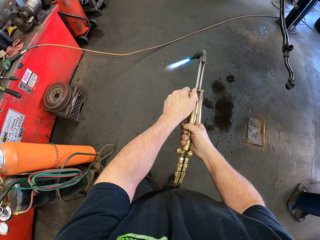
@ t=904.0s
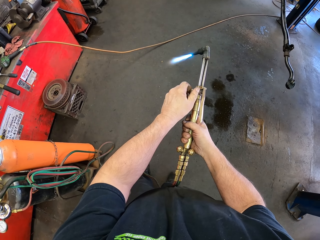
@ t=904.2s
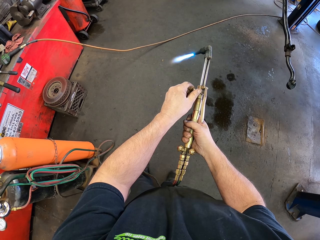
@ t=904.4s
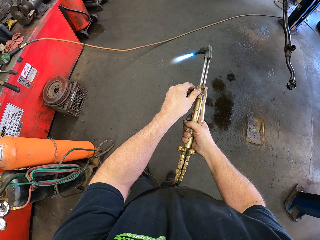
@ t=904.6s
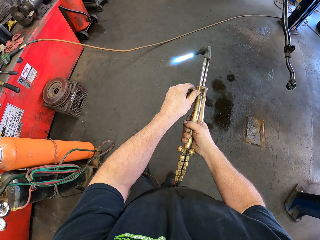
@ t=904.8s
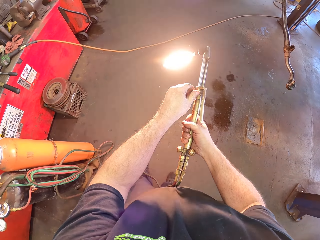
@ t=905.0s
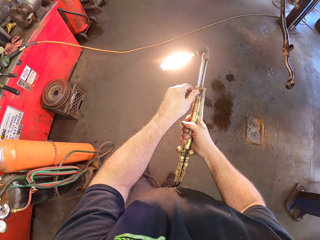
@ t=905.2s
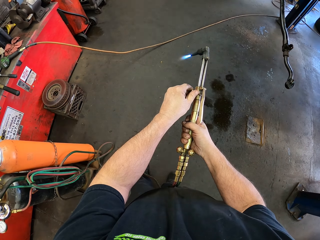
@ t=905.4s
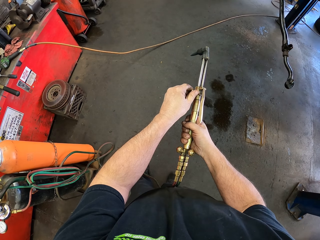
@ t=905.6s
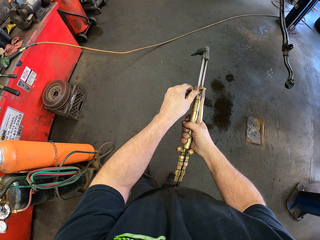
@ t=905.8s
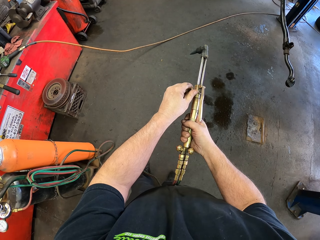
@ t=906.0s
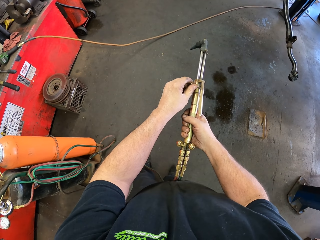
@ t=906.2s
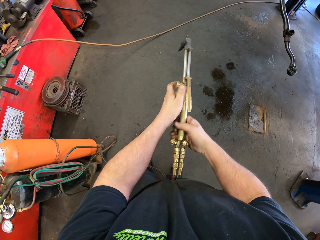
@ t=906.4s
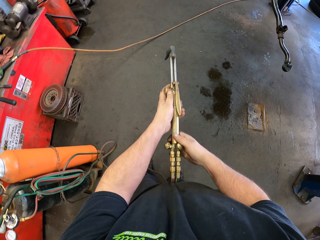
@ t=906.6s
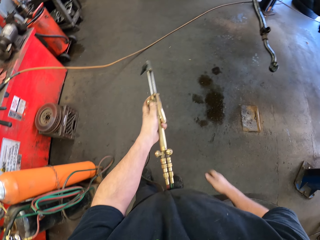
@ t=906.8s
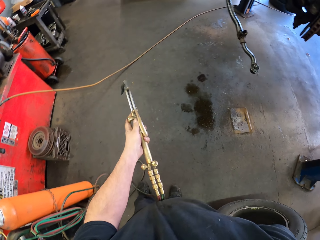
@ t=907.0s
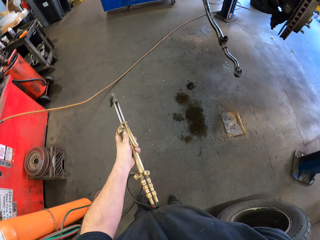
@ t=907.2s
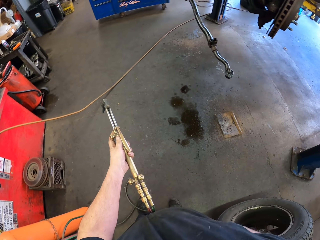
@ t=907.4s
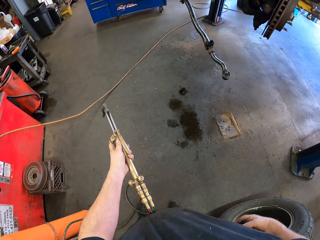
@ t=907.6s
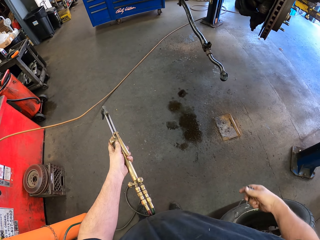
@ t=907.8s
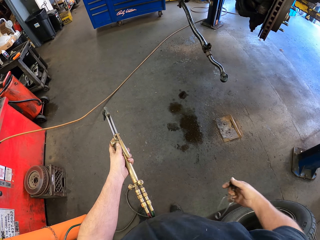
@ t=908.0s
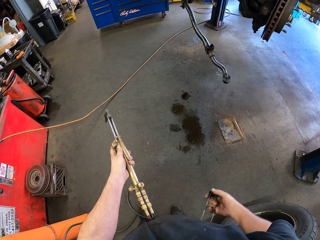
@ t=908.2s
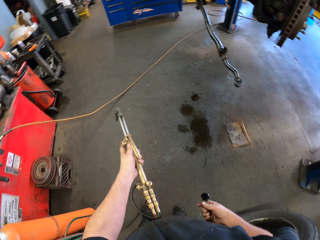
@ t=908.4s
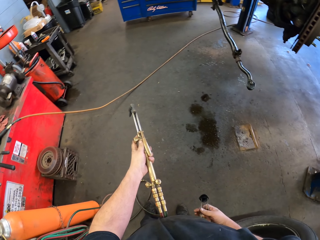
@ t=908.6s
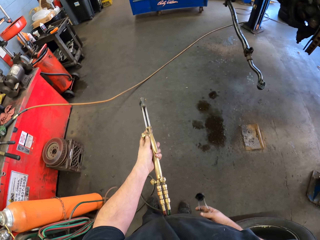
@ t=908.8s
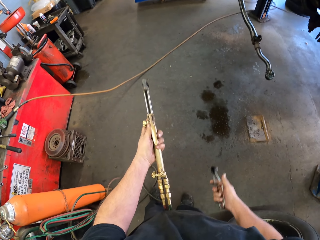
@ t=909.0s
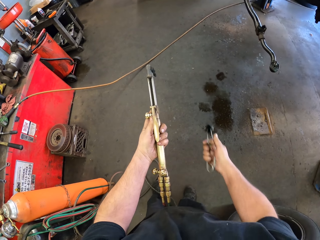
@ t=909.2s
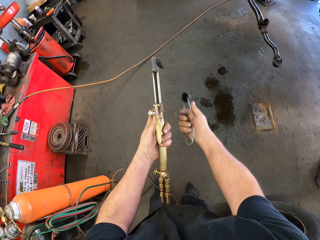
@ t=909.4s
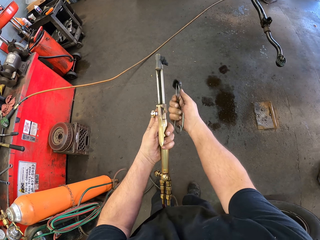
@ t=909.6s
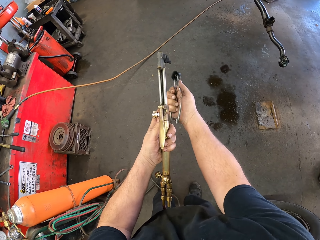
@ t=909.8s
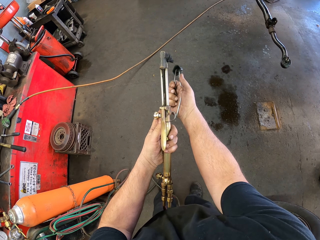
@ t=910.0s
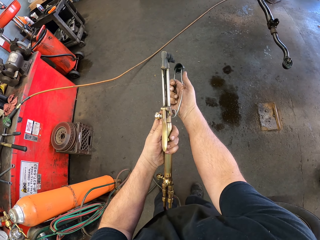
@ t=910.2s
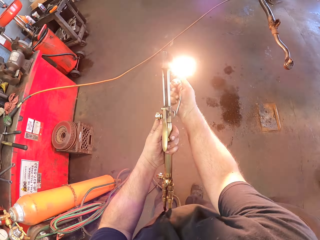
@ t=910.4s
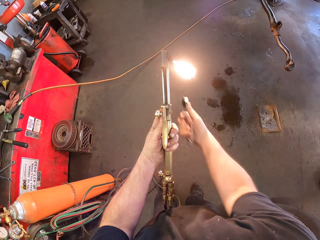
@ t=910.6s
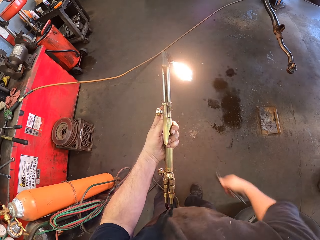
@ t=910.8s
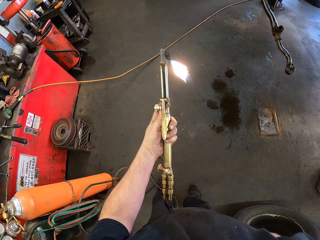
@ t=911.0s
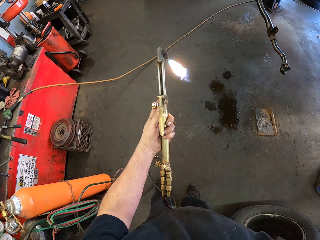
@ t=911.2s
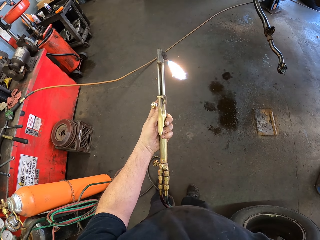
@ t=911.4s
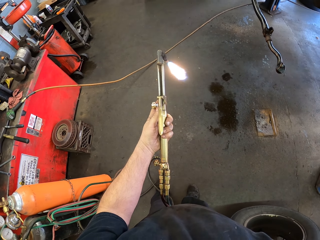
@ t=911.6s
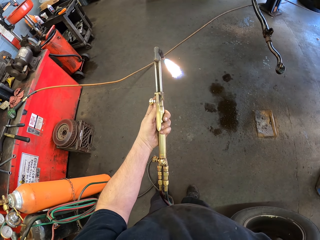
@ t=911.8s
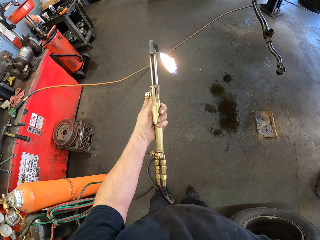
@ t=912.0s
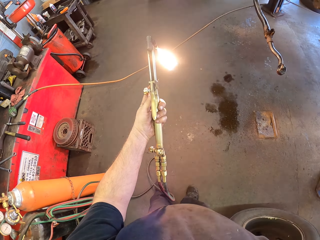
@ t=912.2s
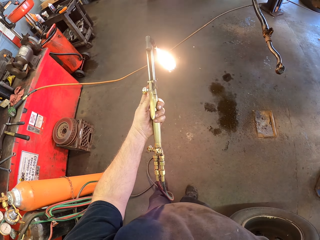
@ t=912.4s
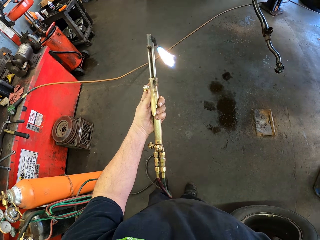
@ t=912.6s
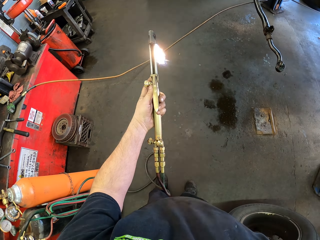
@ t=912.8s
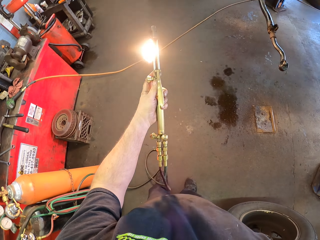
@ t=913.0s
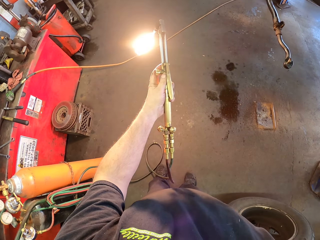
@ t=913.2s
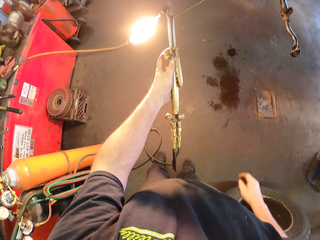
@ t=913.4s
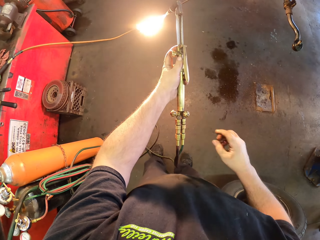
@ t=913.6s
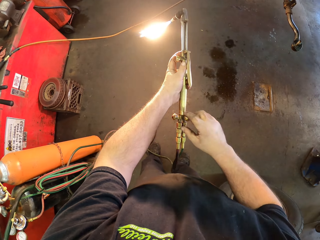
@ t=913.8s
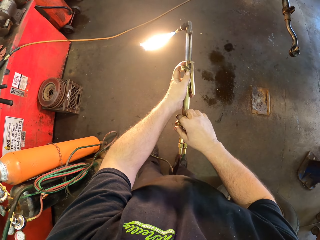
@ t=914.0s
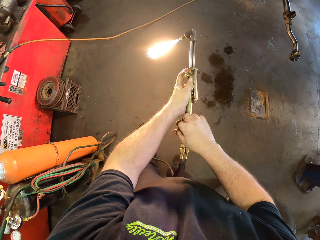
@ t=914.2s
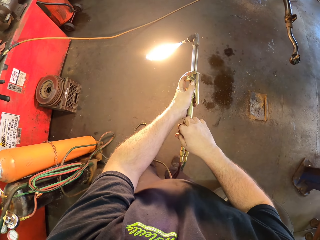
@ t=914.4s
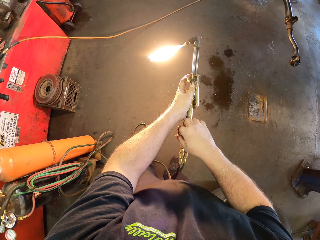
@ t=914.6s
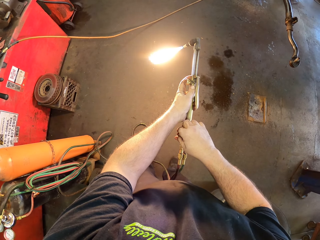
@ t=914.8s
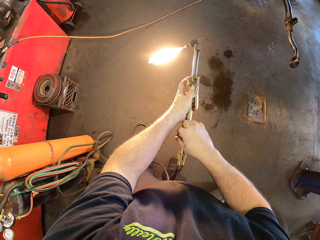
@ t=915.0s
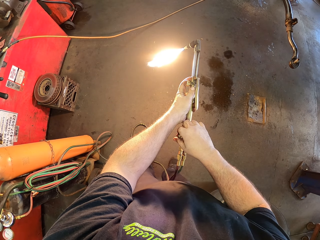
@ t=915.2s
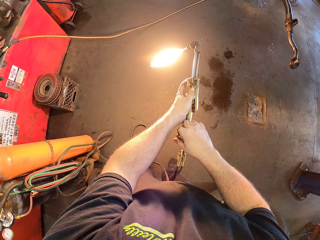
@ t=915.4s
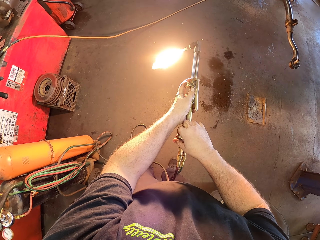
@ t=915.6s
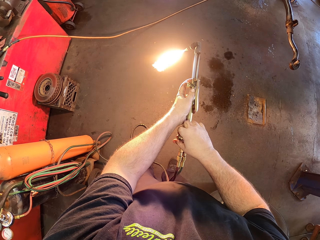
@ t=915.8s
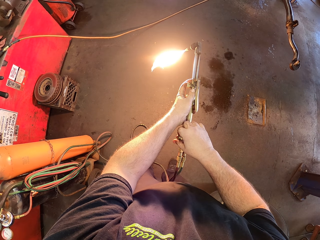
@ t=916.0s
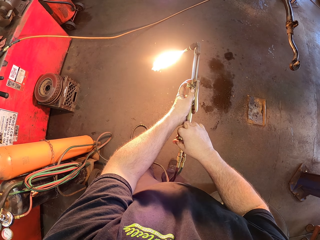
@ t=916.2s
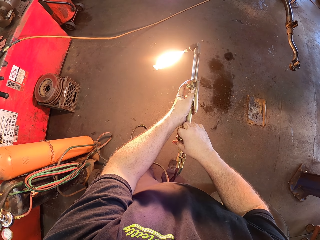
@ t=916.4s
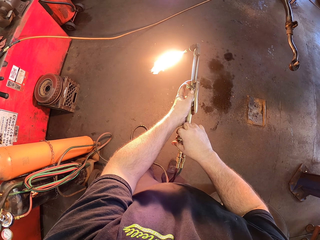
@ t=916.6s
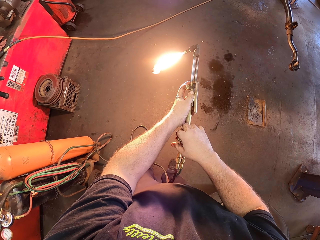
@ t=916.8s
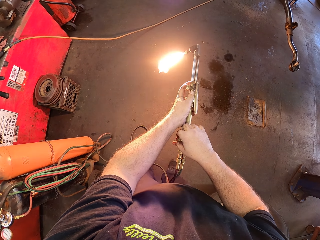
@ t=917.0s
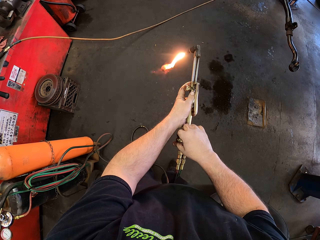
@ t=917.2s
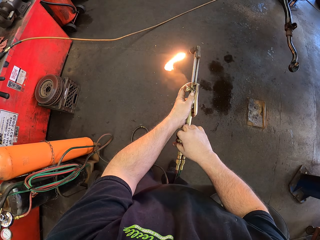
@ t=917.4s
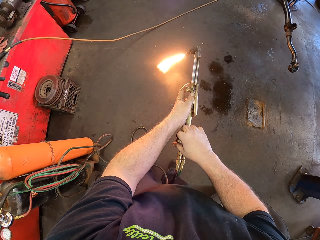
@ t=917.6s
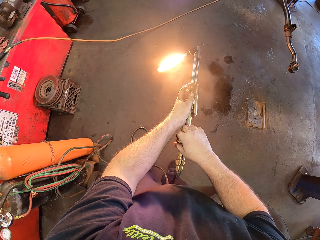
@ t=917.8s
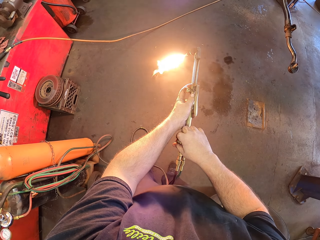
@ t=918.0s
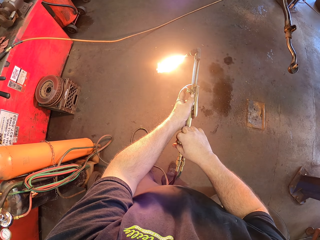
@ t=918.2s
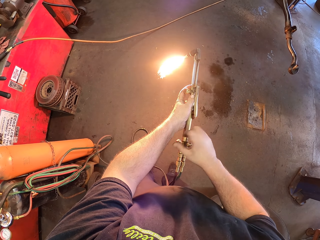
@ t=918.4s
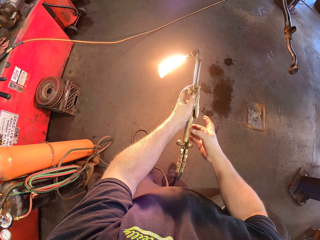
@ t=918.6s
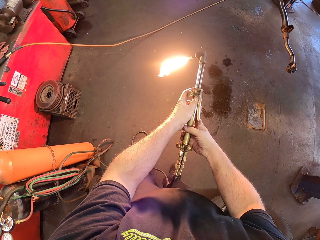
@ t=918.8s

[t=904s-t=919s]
The camera wearer takes the lighting torch. They ignite with the lighting torch. They hold a holder. They put the lighting torch in the pocket. They adjust the burner knob. They set an electrode holder.

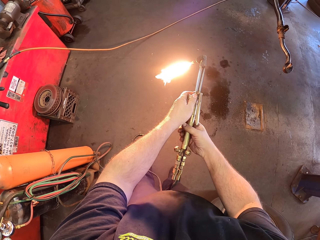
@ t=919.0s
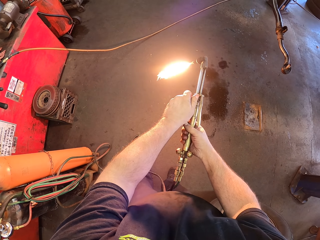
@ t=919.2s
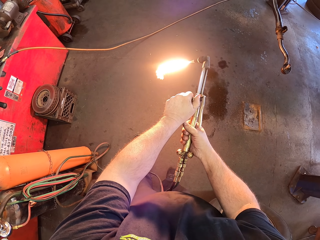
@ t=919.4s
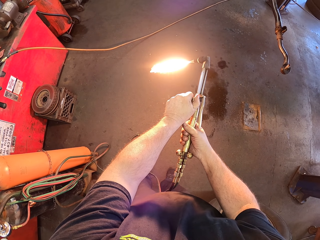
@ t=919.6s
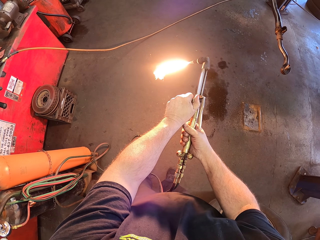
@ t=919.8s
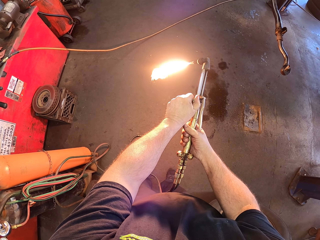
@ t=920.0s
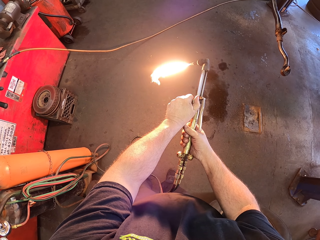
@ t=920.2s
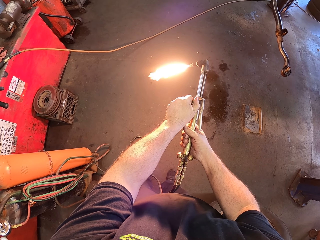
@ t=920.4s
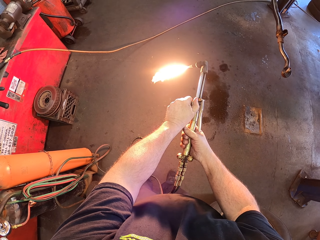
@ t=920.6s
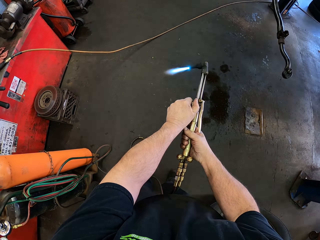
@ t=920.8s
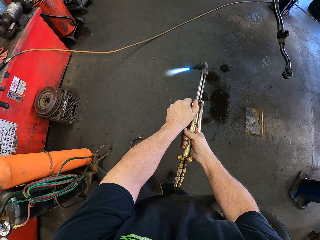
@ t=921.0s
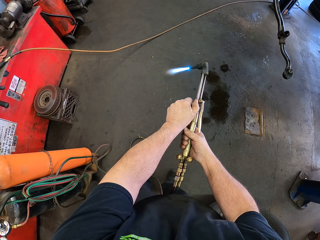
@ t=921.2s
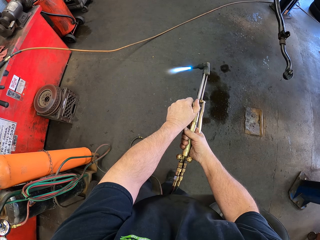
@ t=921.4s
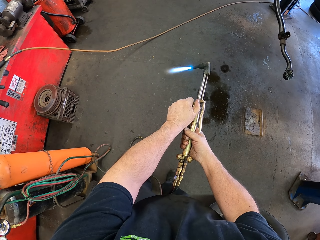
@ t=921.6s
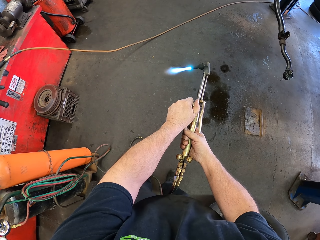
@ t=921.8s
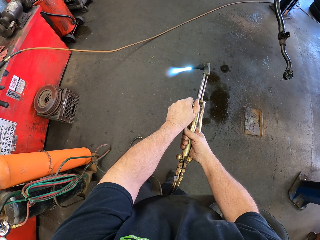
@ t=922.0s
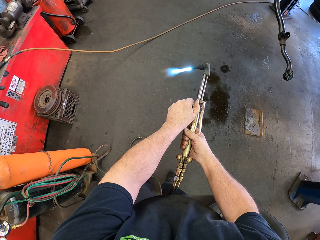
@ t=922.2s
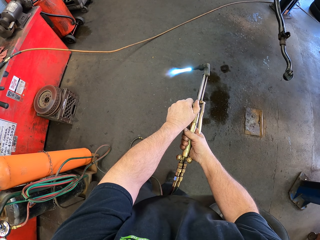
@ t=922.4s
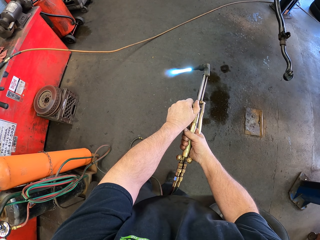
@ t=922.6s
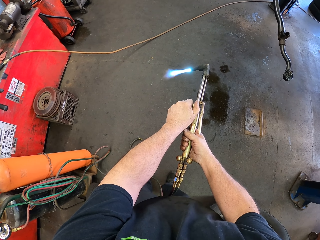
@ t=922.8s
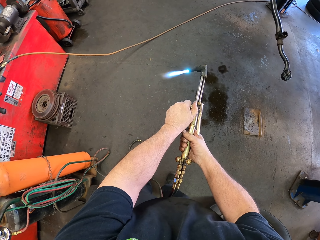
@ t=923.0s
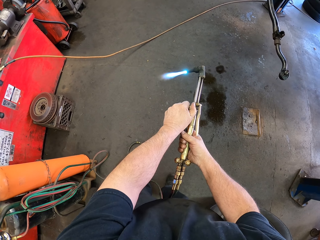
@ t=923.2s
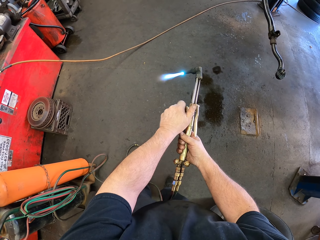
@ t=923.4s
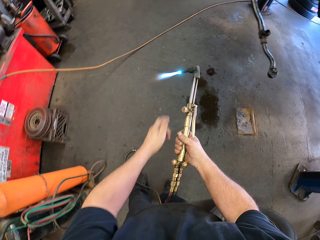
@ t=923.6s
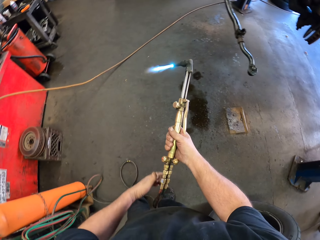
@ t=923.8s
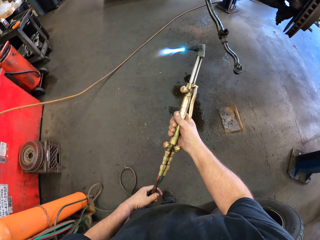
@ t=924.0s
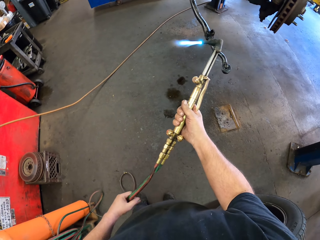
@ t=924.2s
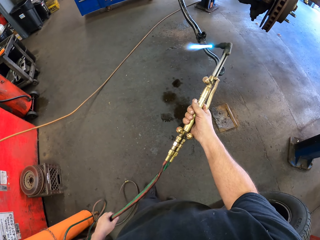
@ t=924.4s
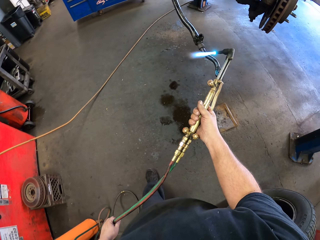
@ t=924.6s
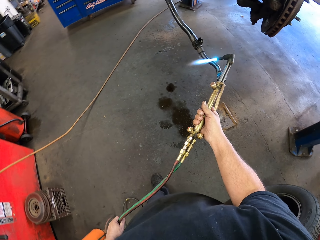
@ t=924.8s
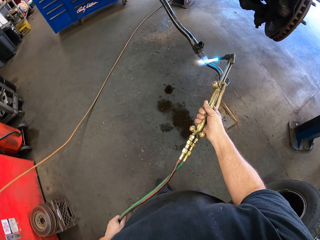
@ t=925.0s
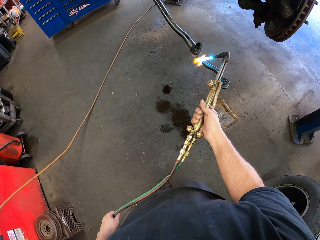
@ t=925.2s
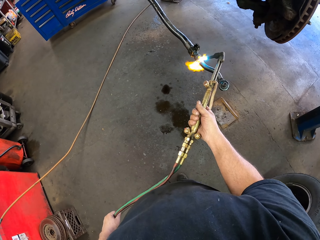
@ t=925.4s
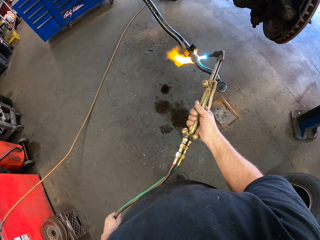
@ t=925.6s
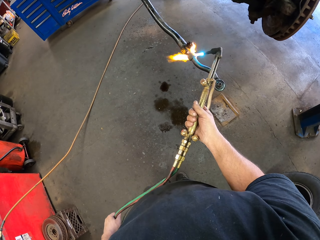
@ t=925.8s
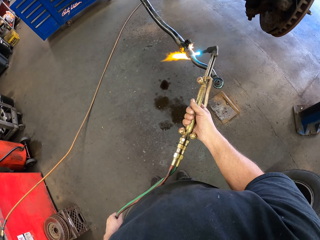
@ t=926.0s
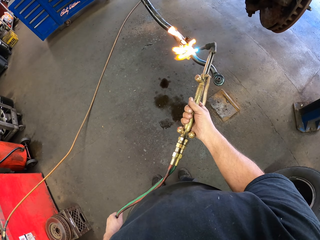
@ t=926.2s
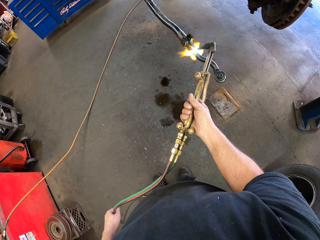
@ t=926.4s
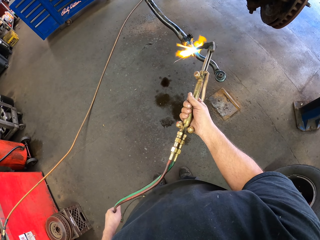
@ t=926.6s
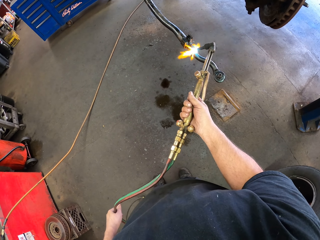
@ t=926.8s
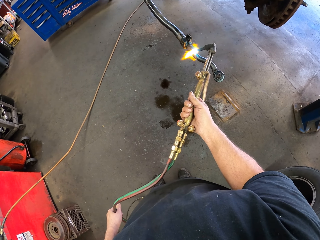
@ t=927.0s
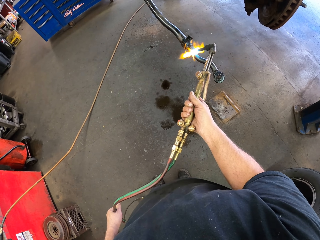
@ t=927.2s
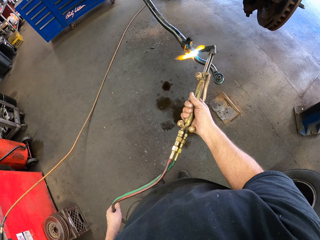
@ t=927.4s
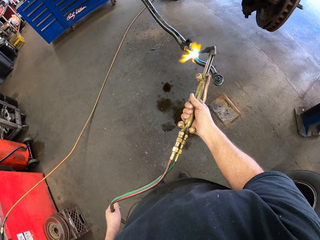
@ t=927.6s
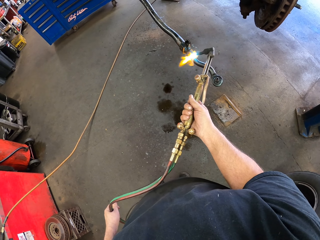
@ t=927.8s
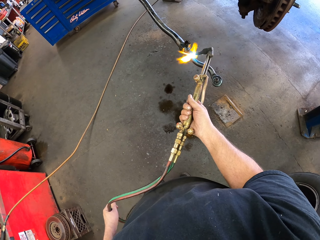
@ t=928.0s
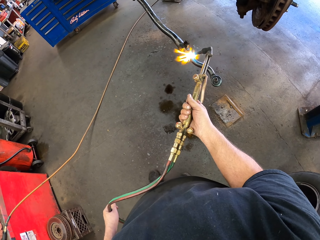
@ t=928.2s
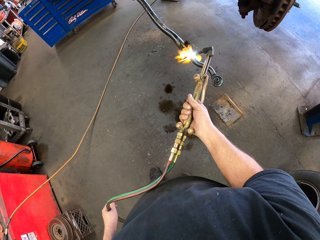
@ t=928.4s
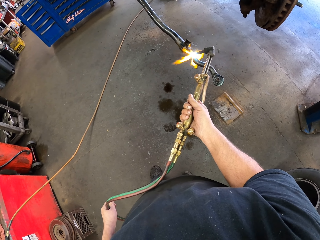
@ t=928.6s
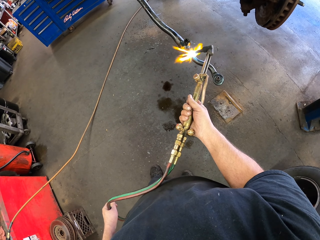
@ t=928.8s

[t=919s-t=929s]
The camera wearer sets an electrode holder. They hold the pipe. They join a brake hanger with a gas welding machine.
